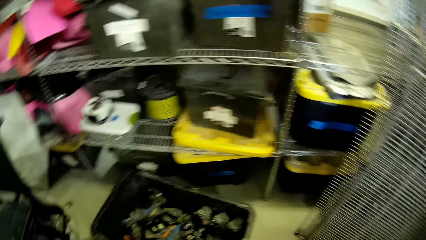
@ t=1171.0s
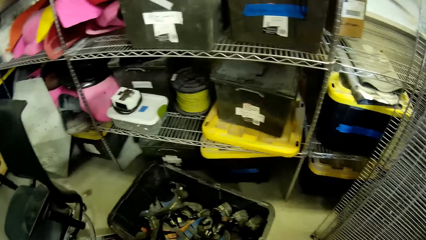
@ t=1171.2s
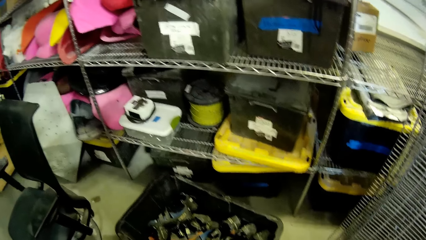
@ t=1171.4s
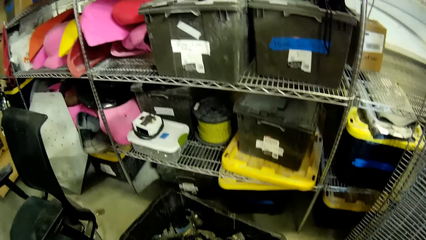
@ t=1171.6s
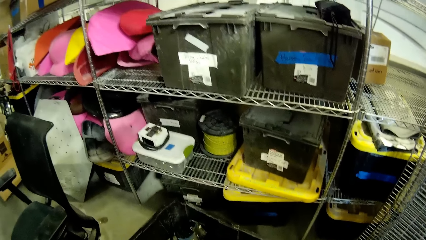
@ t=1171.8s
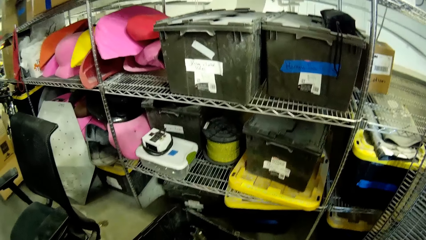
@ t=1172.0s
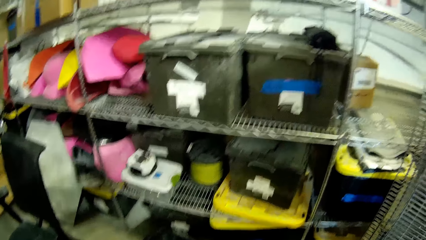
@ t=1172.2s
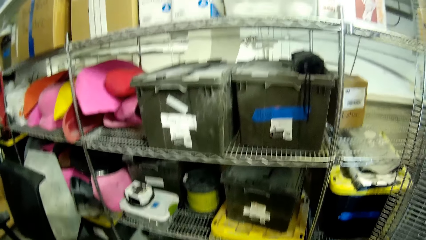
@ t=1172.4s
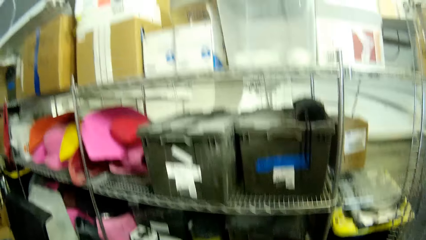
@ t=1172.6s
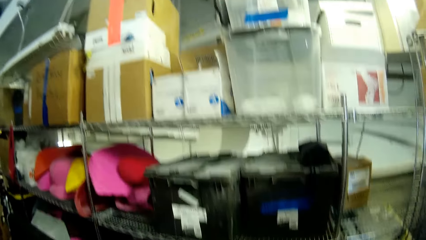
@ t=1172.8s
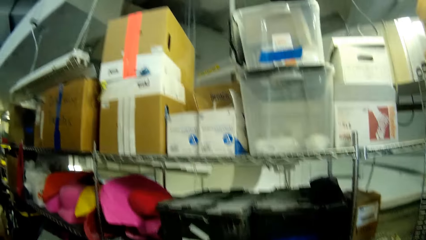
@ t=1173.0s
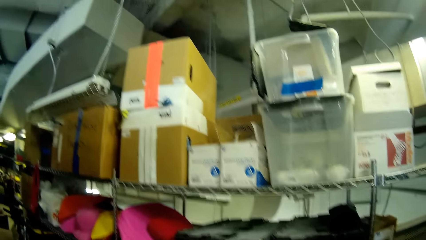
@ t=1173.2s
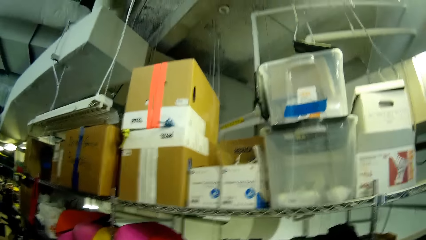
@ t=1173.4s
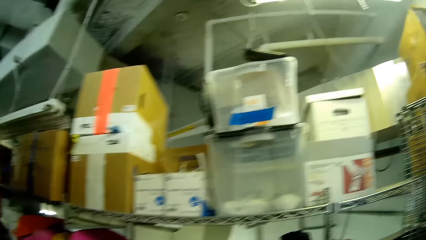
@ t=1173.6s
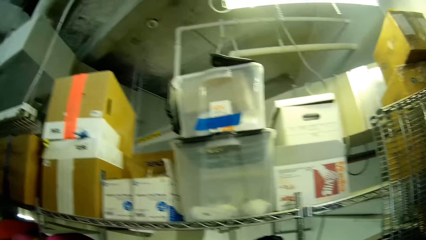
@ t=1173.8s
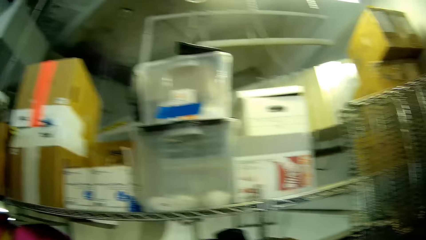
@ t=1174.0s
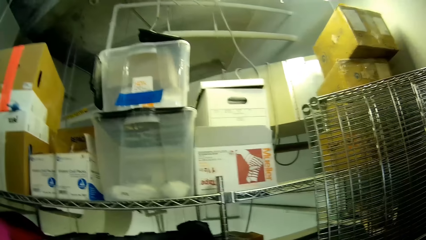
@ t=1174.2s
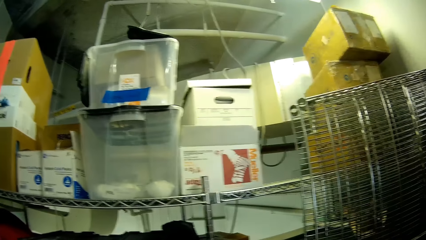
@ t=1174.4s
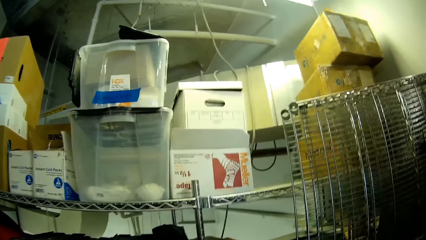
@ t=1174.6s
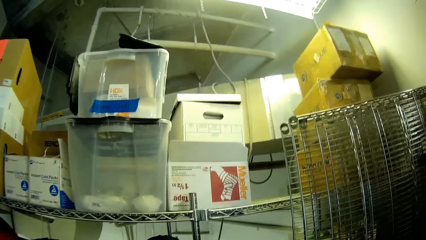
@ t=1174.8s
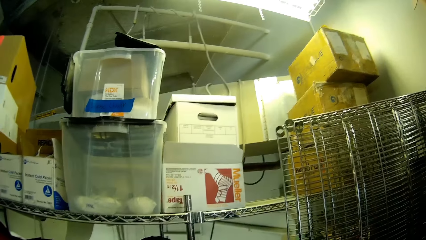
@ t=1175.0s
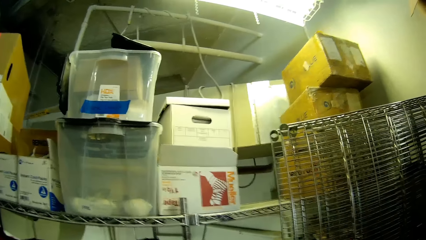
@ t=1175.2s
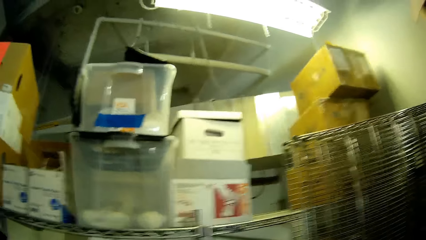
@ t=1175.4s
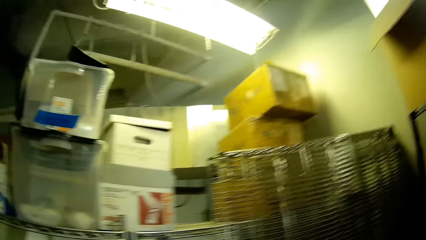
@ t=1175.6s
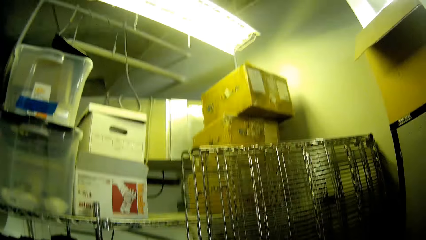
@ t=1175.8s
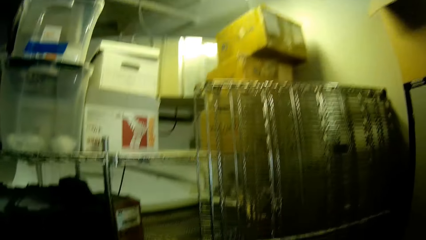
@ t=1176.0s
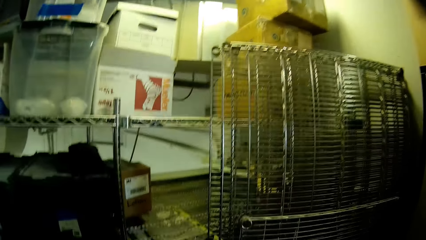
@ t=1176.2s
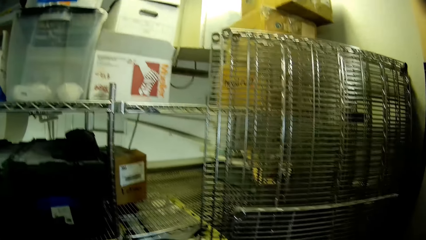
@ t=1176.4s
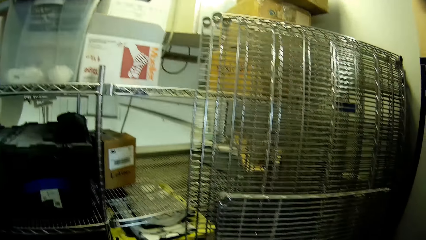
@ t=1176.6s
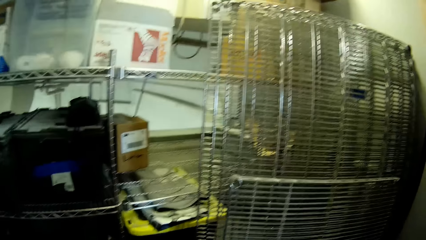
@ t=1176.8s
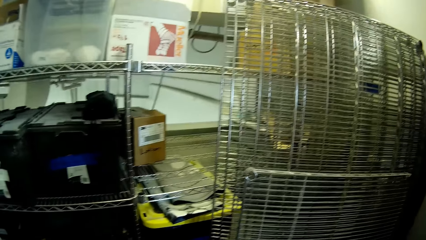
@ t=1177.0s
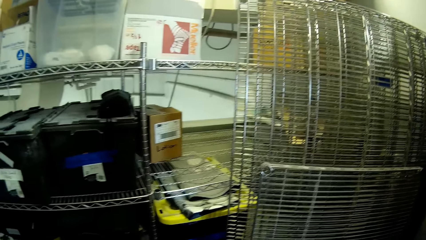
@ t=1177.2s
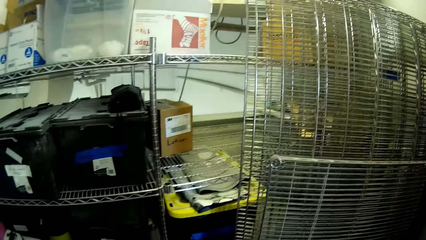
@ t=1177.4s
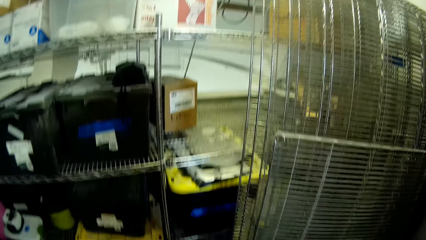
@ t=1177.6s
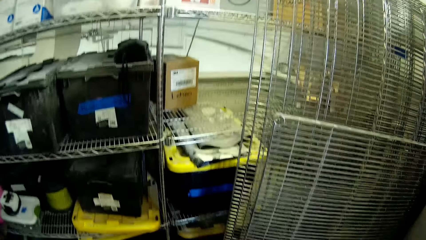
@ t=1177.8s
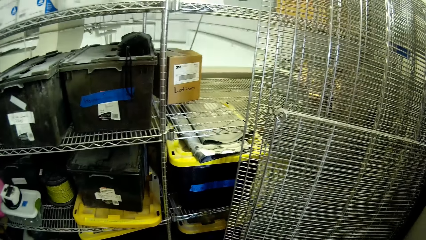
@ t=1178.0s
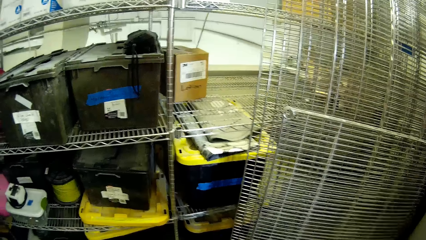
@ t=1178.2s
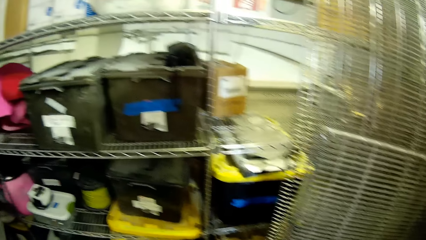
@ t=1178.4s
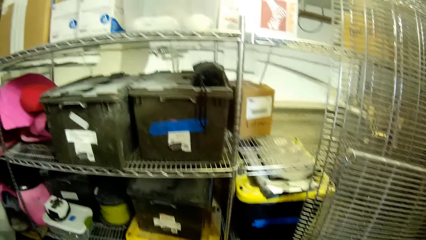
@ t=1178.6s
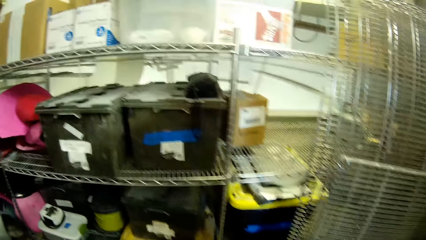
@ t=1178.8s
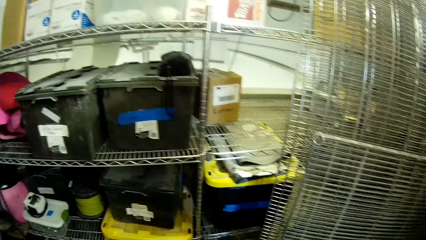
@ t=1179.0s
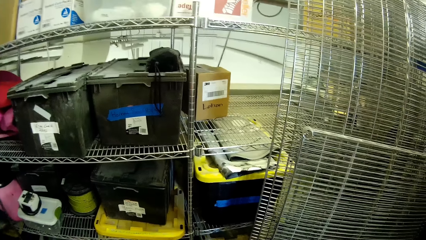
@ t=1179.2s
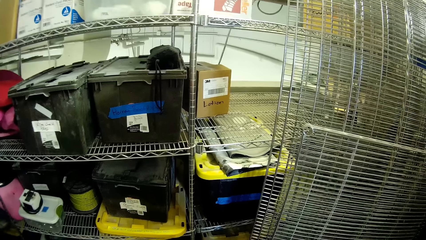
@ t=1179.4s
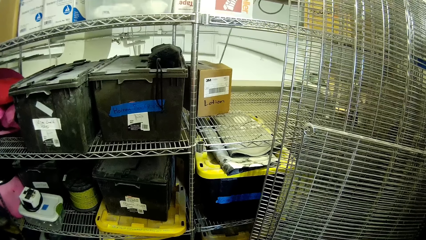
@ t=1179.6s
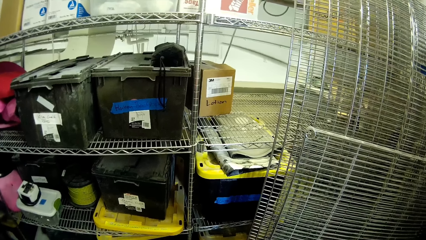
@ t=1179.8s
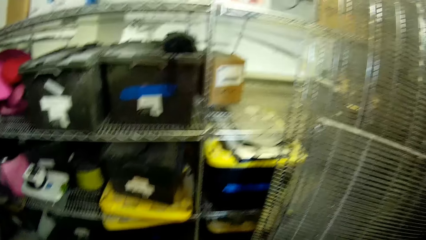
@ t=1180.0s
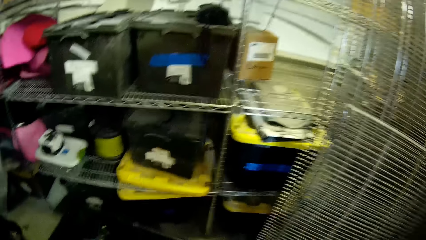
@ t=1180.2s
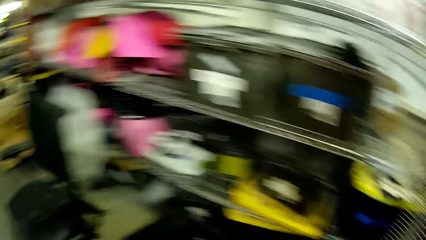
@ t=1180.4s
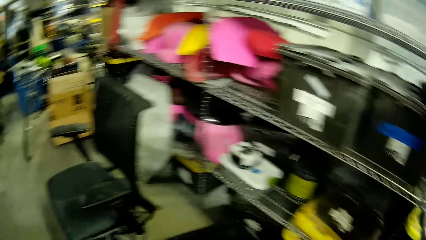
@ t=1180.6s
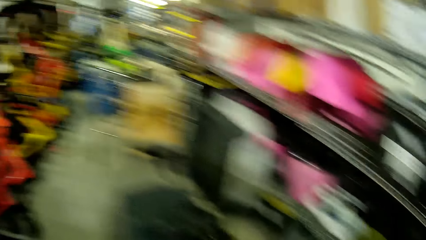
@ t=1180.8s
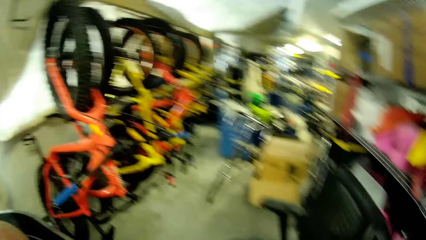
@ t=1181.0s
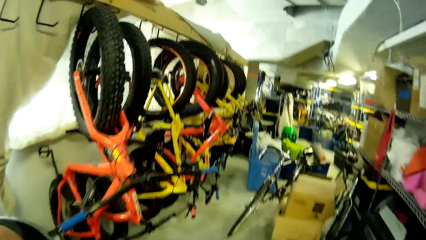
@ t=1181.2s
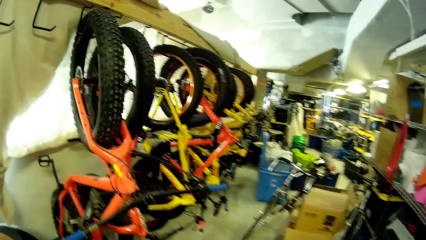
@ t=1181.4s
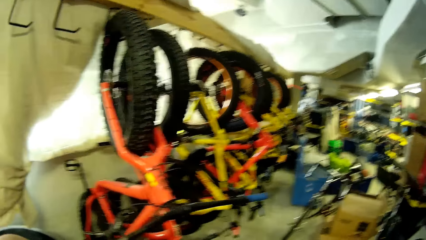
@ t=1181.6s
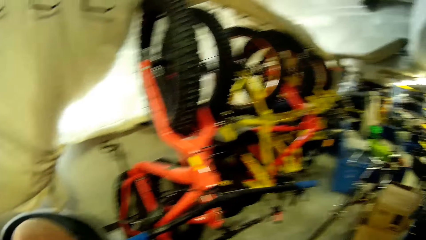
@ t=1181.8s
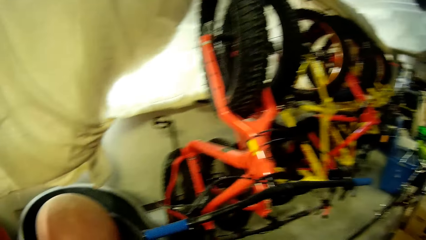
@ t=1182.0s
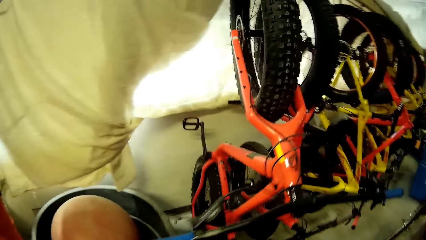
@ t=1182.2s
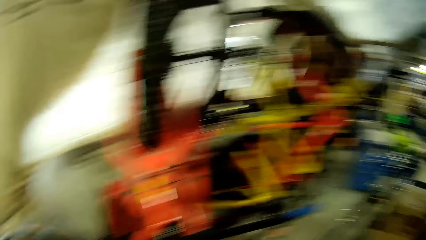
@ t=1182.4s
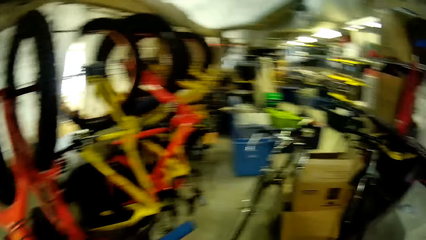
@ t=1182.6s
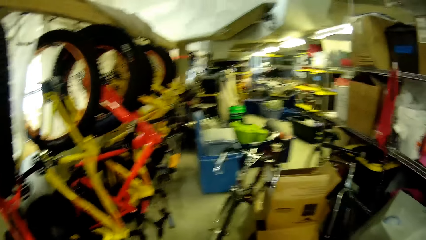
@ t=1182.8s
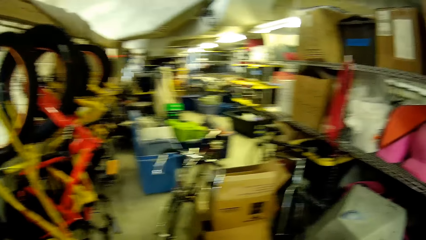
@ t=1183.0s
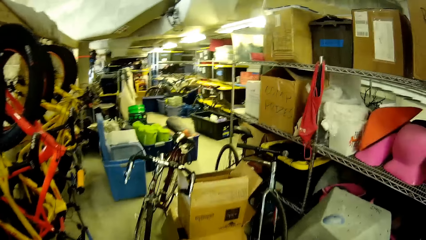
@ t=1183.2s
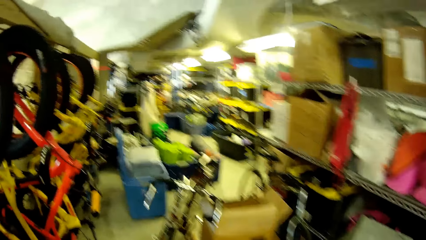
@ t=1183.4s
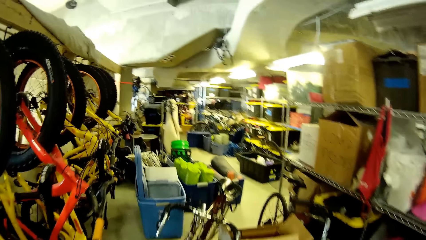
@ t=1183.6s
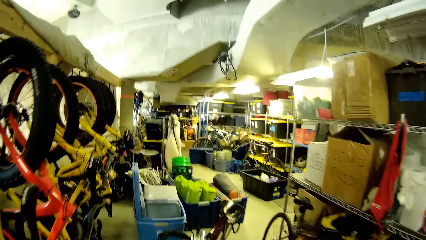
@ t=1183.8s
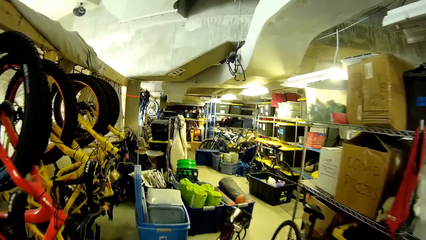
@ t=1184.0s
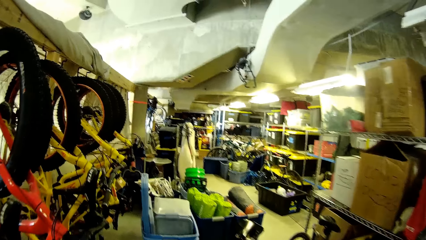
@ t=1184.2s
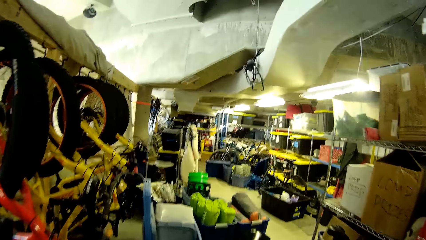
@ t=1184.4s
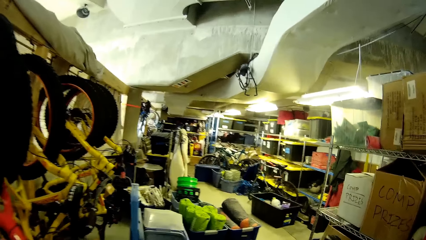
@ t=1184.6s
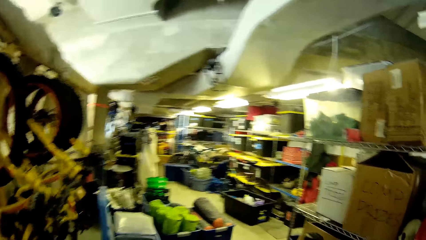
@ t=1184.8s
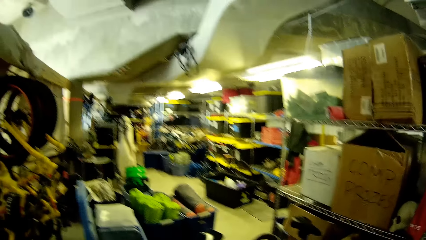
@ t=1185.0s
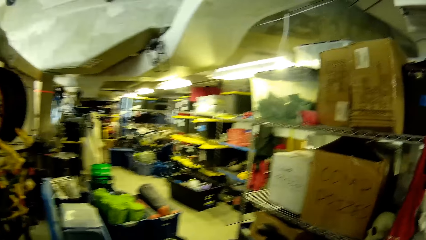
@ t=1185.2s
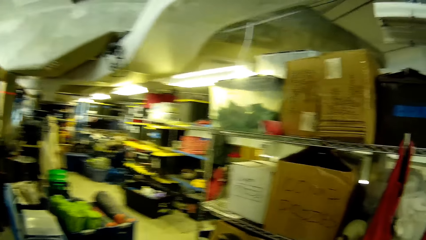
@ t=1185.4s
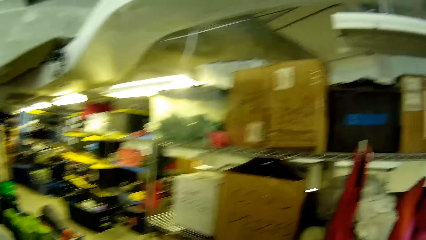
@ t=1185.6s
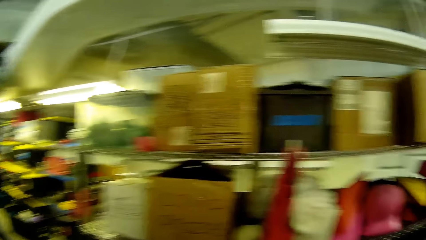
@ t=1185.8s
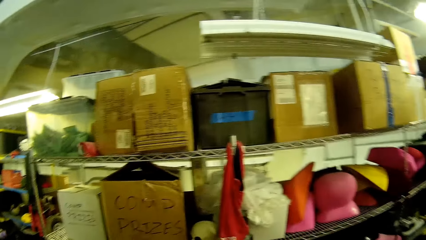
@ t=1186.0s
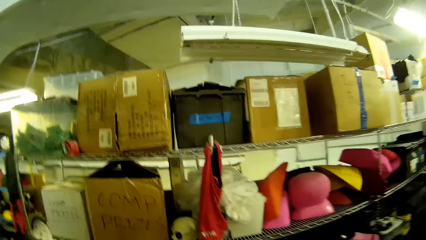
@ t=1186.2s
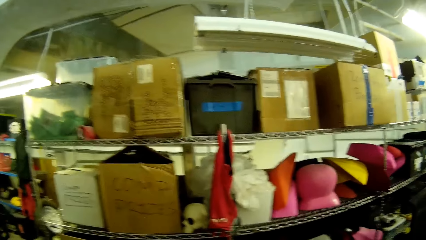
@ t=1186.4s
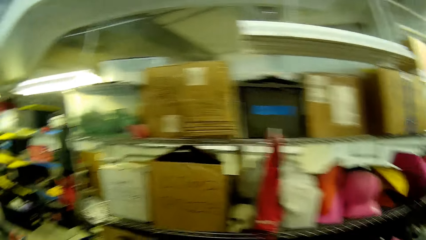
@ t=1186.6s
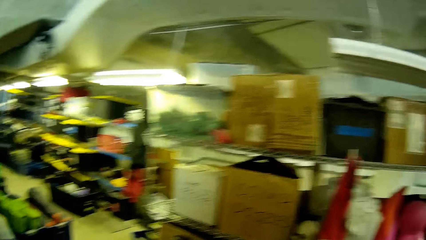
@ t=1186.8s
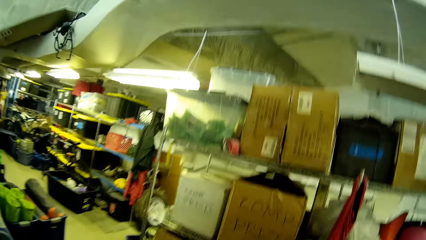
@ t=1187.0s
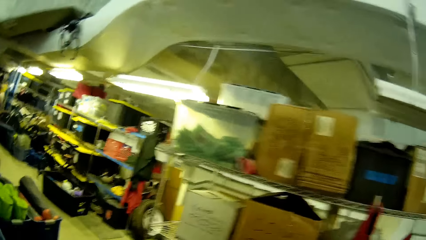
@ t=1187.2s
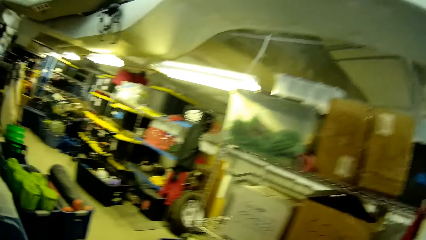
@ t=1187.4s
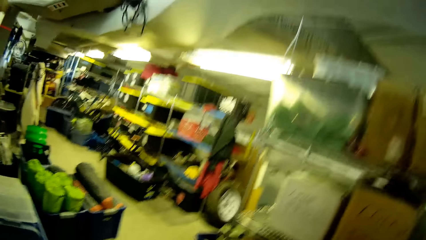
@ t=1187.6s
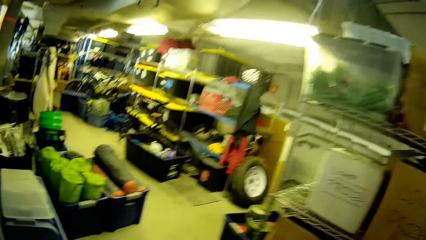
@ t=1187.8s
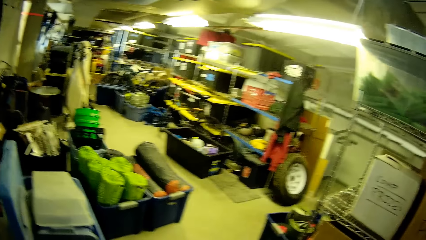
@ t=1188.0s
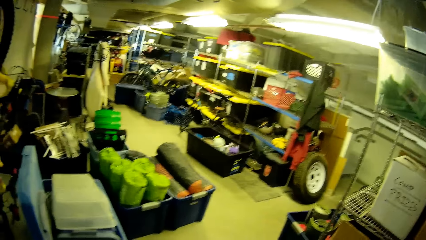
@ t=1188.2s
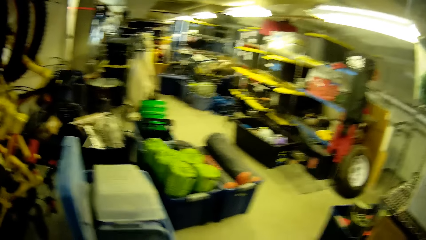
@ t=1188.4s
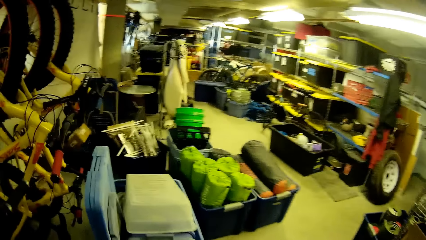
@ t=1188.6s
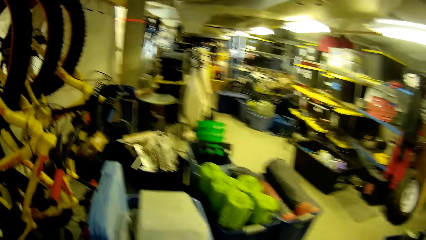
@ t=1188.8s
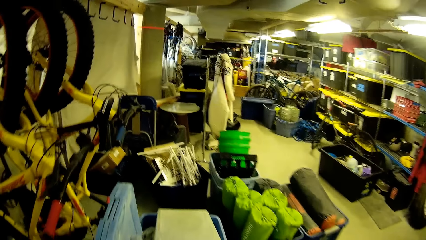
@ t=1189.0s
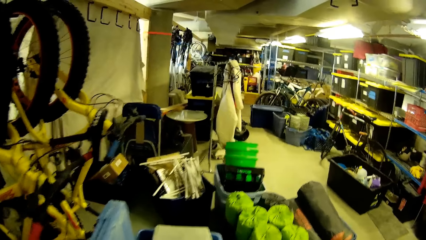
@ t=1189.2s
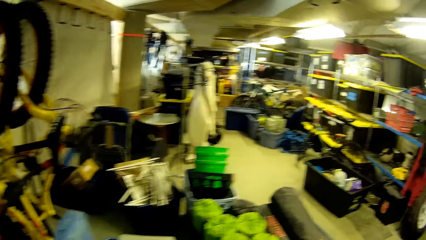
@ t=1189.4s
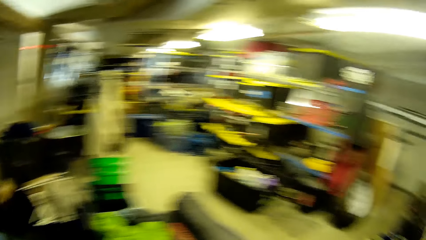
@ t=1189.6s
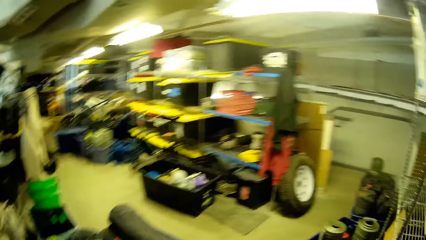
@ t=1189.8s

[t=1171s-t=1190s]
The camera wearer looks around. They walk in the supermarket.
